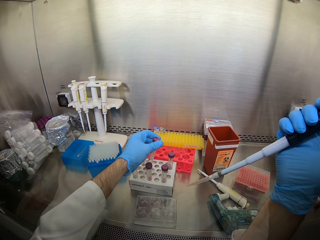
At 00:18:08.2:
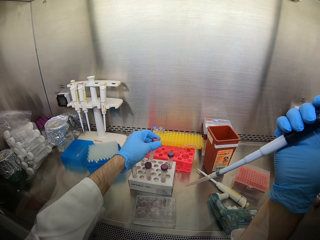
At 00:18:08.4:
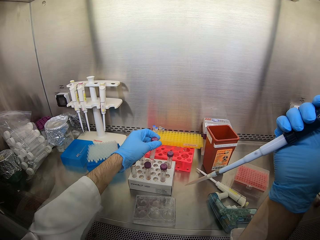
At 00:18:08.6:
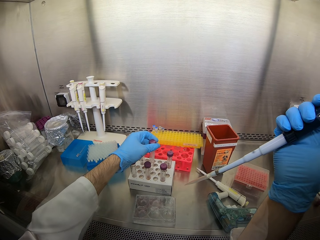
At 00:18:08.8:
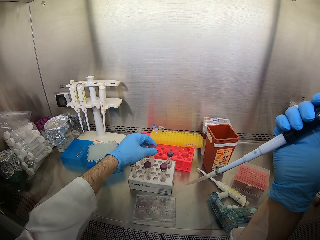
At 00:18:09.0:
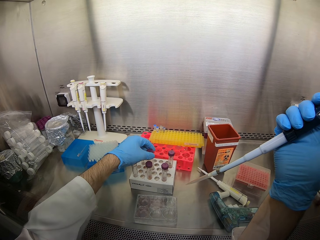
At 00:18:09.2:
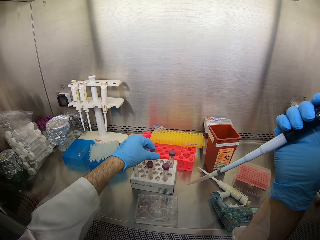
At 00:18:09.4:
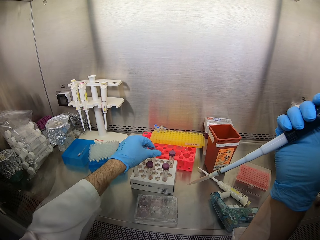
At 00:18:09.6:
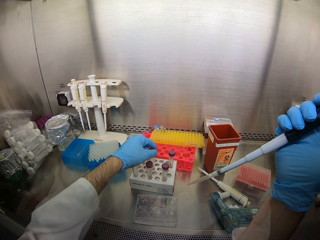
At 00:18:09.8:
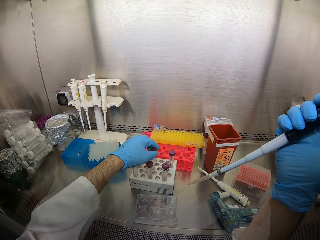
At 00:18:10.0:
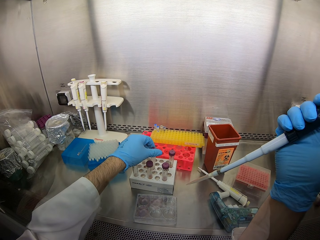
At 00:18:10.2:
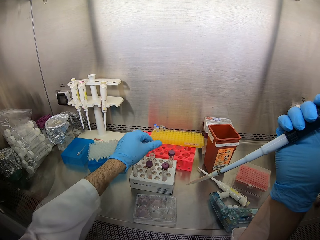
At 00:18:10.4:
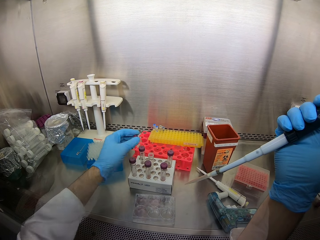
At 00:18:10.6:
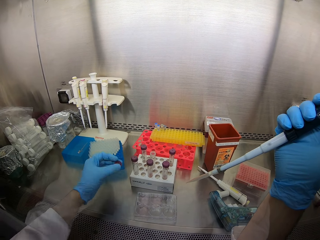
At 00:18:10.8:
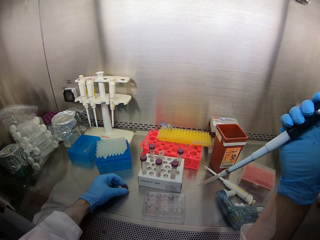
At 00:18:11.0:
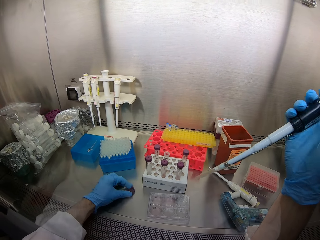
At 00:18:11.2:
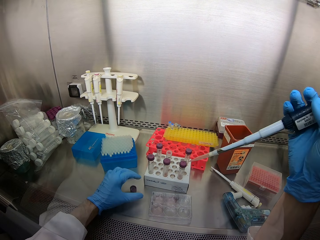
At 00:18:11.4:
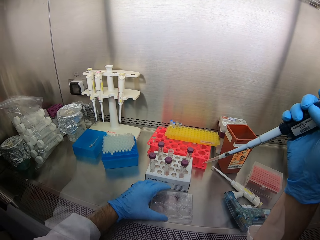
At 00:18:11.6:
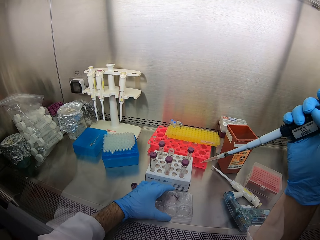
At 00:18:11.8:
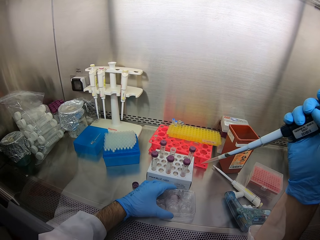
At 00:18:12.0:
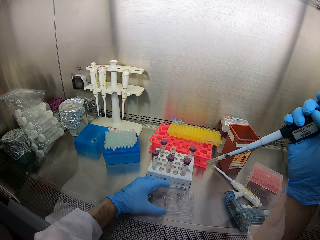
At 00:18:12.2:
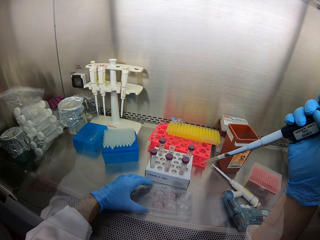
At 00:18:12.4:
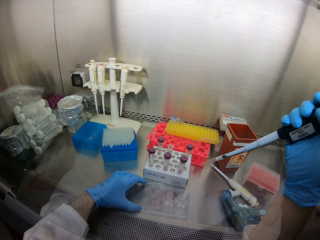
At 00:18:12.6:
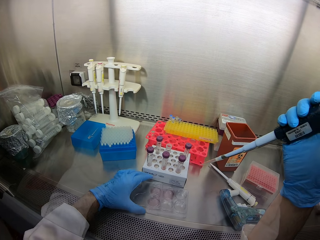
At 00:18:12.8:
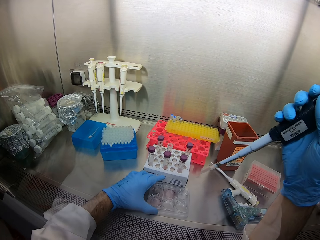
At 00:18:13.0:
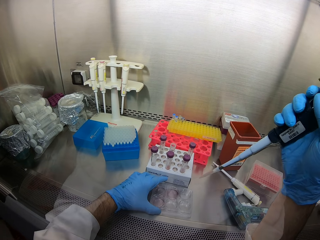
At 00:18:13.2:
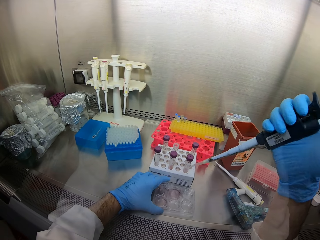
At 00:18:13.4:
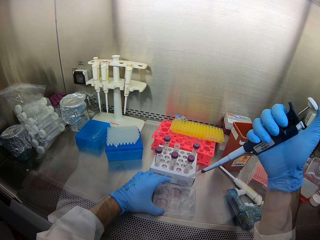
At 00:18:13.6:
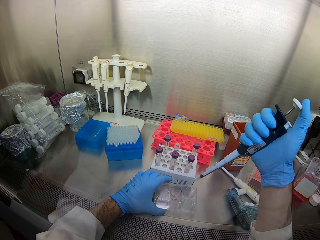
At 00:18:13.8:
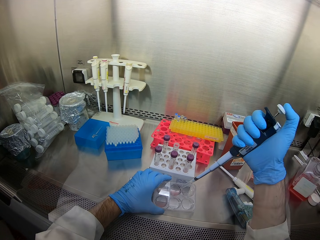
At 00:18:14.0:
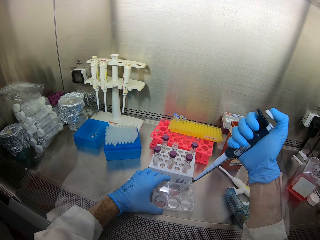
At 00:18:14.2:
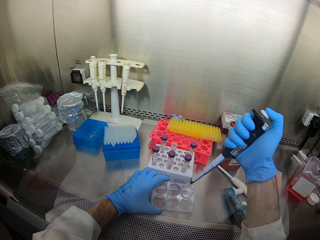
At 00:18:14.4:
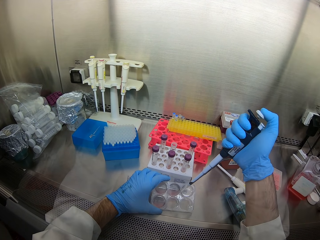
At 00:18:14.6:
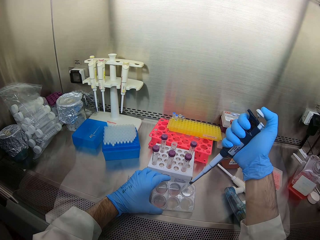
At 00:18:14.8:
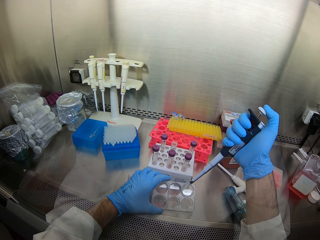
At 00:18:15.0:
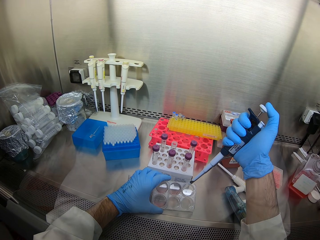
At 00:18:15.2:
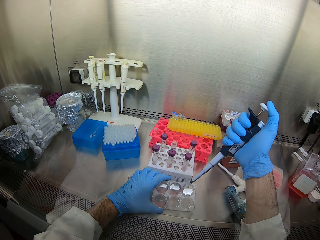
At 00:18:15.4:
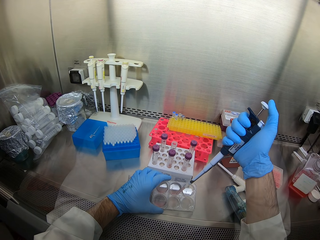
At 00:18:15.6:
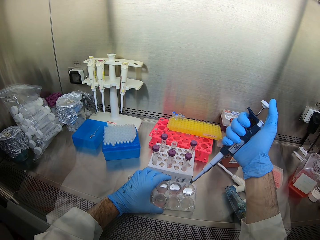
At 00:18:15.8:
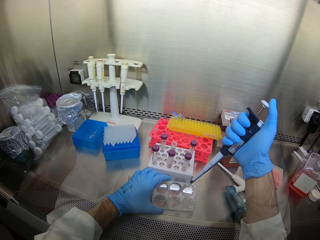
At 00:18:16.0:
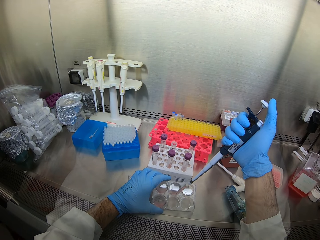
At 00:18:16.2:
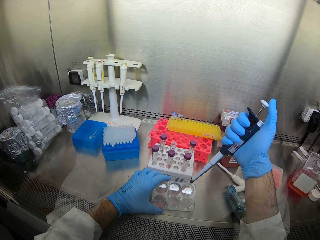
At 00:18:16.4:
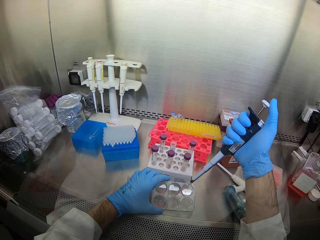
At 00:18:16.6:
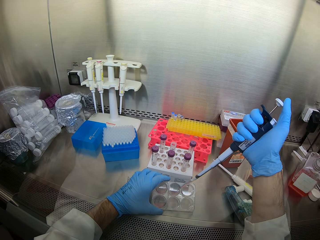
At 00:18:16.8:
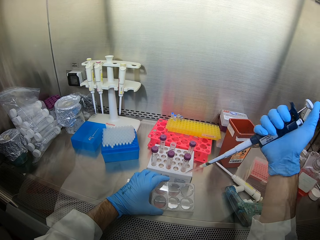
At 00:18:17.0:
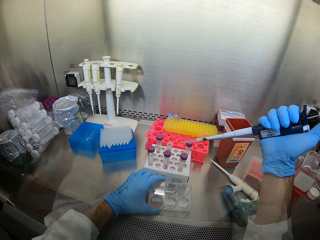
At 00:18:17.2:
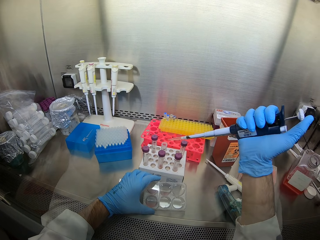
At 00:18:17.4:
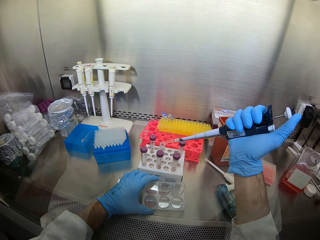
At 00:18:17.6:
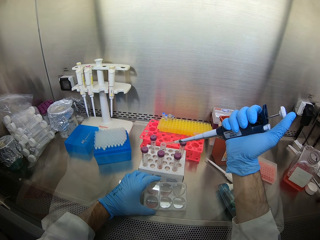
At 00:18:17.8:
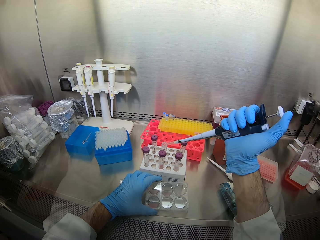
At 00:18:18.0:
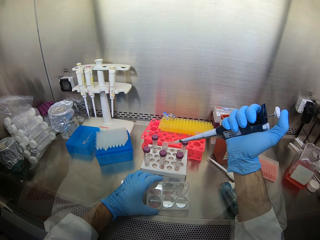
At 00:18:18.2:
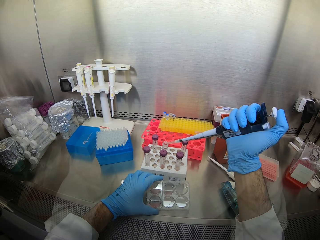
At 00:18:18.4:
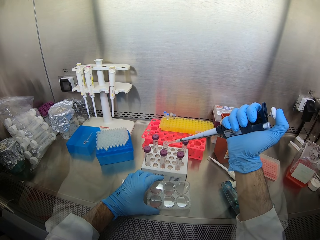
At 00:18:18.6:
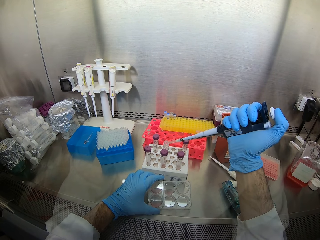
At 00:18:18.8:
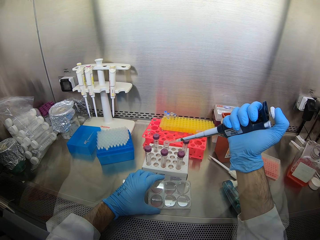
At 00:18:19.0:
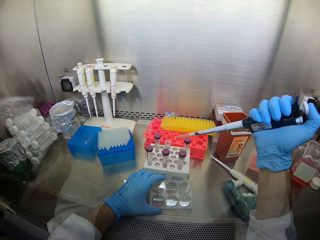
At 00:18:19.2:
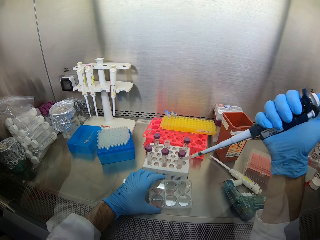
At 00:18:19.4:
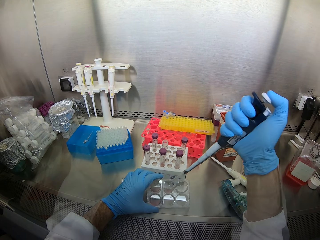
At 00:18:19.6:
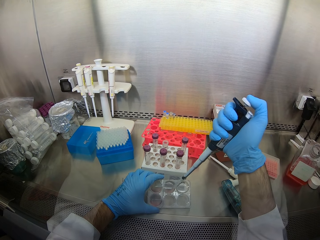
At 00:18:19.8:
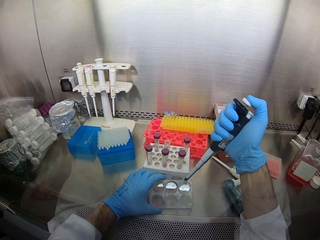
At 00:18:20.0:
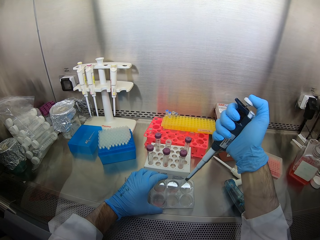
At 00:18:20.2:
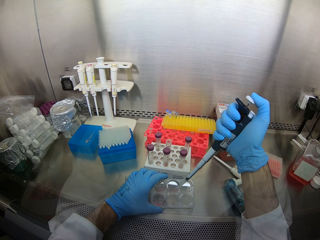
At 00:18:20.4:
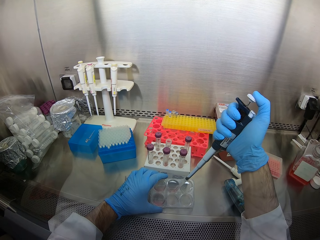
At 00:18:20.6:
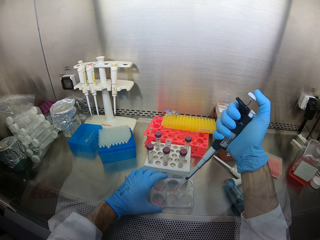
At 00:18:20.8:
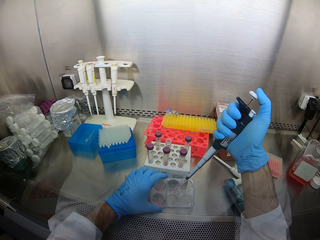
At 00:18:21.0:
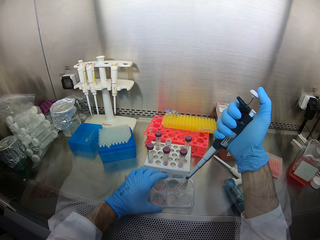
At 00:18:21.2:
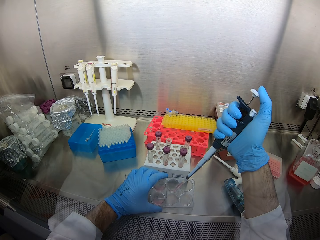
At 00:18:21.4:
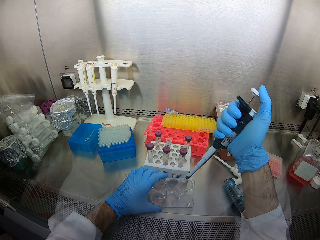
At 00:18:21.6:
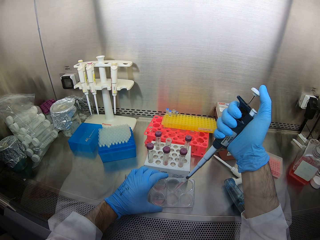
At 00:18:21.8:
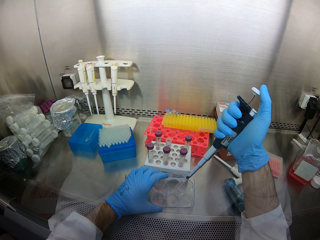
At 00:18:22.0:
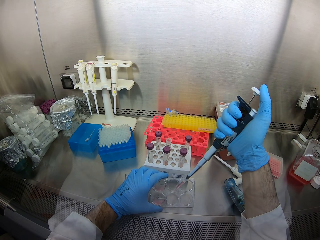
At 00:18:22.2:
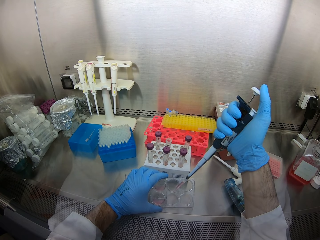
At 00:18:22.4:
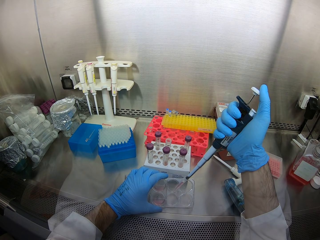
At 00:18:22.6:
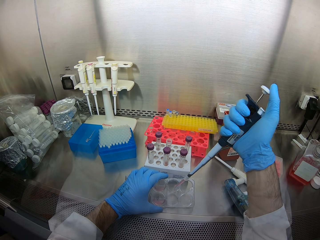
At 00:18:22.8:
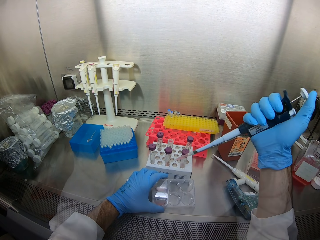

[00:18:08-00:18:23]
The camera wearer places a test tube in the rack. They take off the lid of the test tube. They place the lid on the counter top. They open the solution tray. They suck solution from the containers. They put the solution in the test tube. They suck the solution with a micropipette from the container.

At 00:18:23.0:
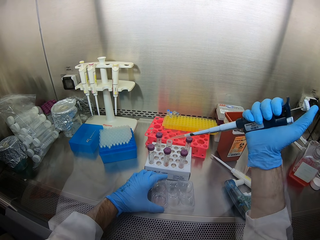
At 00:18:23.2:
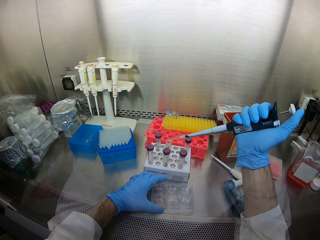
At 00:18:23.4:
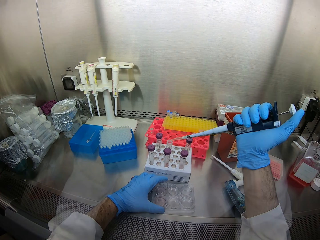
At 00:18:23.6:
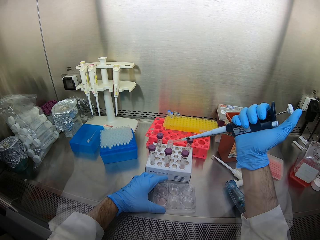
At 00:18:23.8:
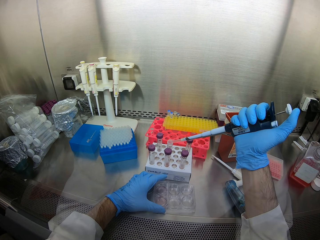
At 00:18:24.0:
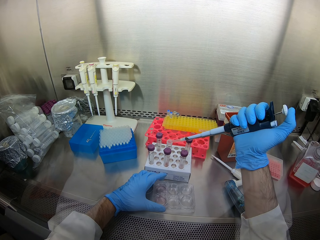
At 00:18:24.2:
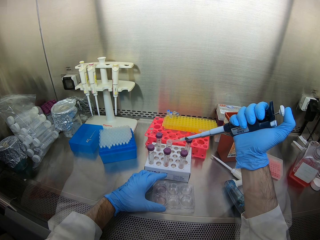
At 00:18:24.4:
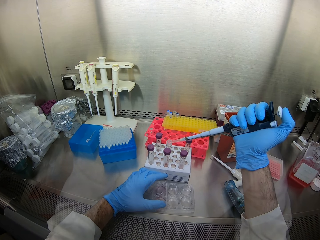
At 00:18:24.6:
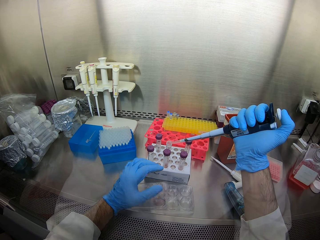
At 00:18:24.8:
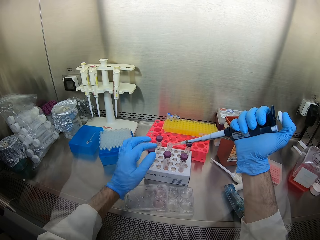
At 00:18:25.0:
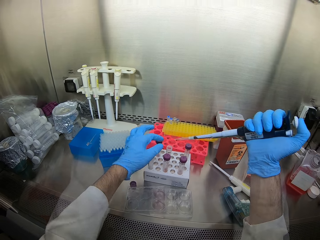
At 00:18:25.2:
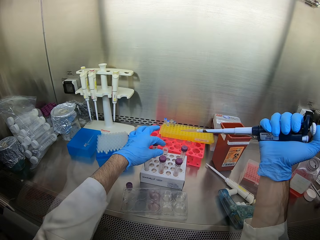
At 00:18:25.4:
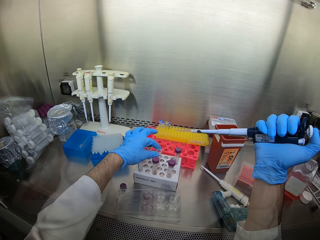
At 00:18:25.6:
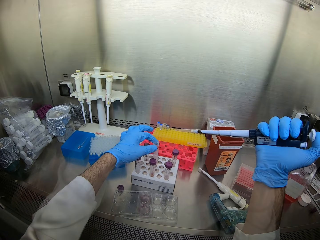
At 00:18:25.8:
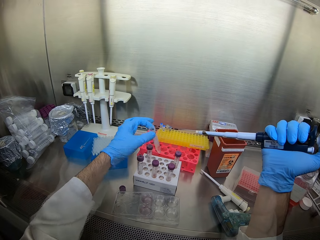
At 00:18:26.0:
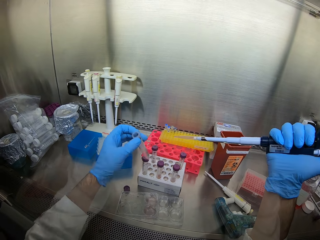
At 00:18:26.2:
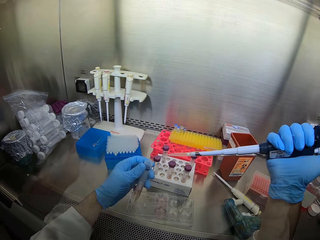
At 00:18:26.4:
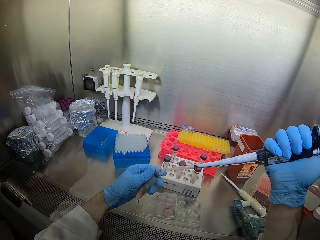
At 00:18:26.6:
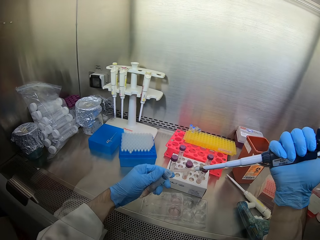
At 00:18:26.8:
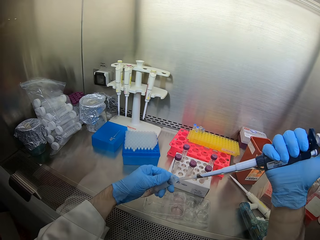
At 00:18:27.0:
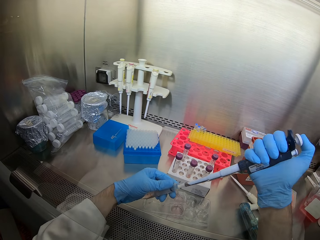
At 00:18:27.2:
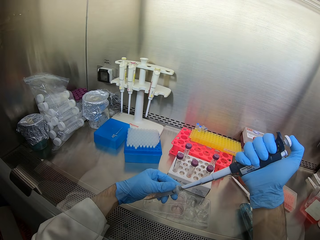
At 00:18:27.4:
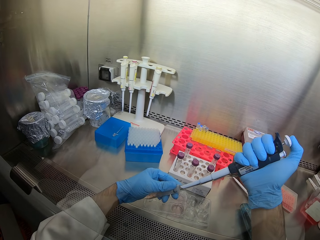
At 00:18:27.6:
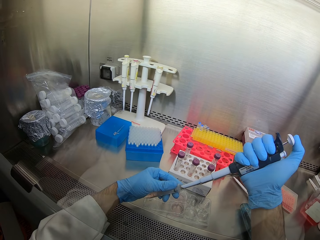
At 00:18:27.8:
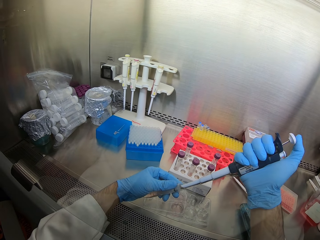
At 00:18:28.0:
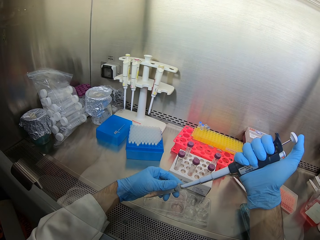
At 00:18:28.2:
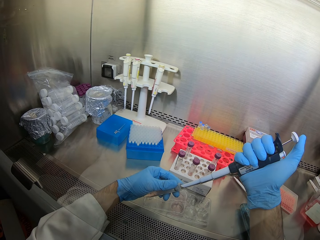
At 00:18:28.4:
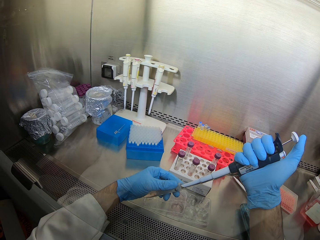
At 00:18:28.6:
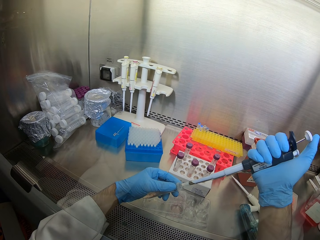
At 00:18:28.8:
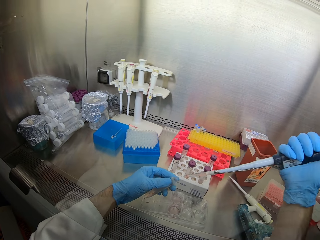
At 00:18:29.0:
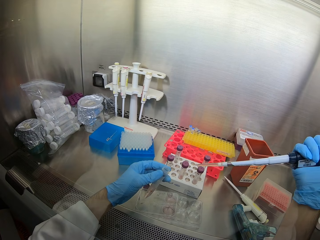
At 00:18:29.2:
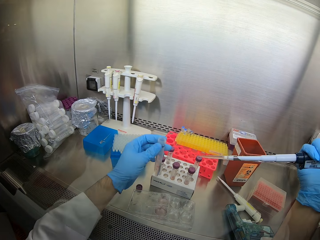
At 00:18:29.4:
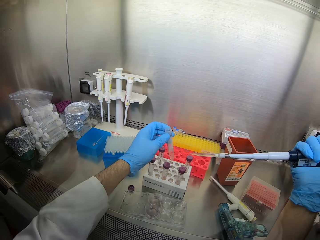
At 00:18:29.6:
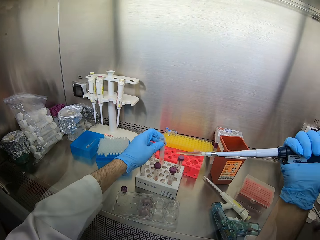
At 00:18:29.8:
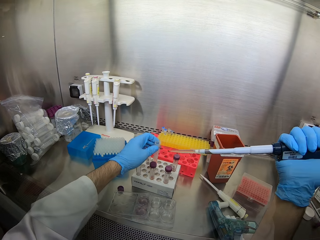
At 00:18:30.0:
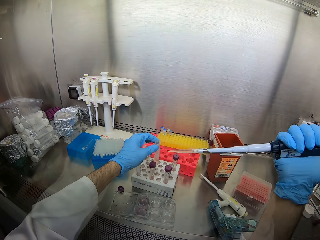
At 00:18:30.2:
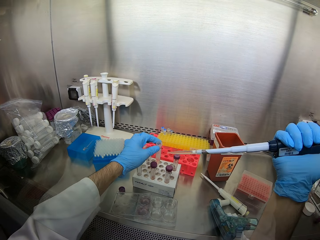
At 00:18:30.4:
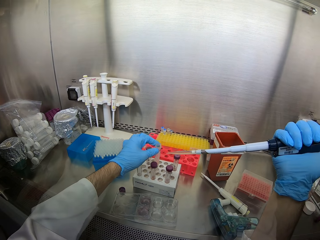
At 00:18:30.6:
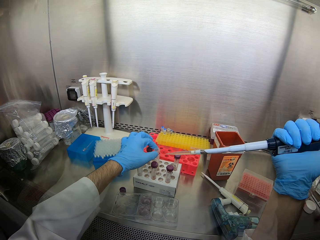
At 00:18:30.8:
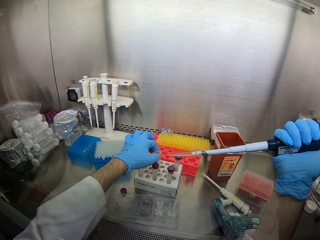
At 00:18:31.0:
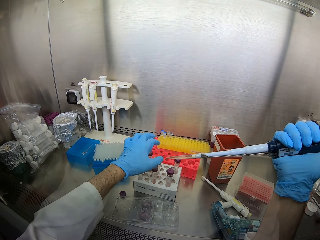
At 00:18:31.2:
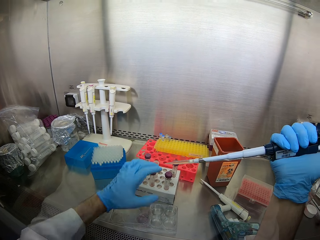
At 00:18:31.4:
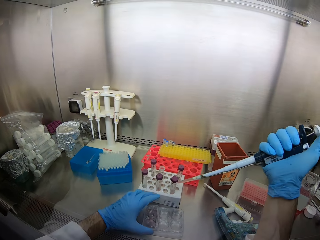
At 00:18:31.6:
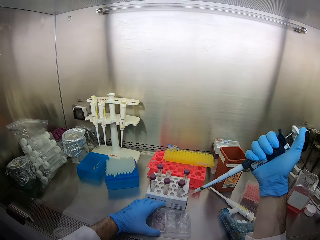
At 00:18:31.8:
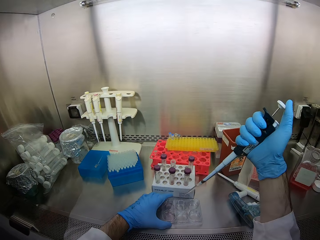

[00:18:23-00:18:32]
The camera wearer puts the solution in the test tube. They pick up the test tube from a tray and hold the test tube. They suck solution with a micropipette from the test tube. They inject the liquid into the test tubes. They place the test tube in the tray.
